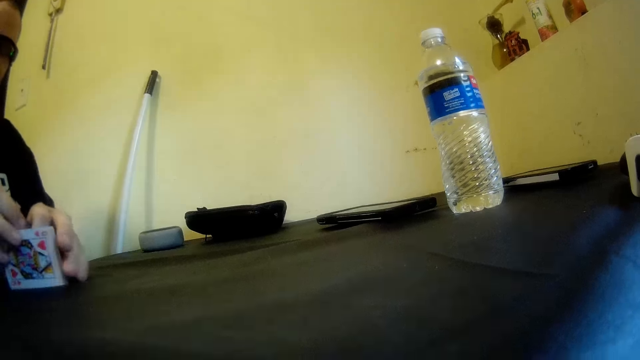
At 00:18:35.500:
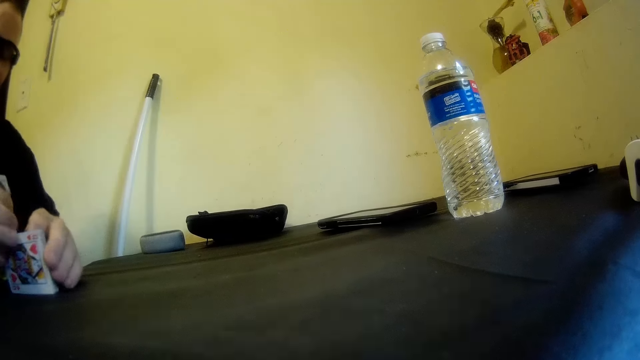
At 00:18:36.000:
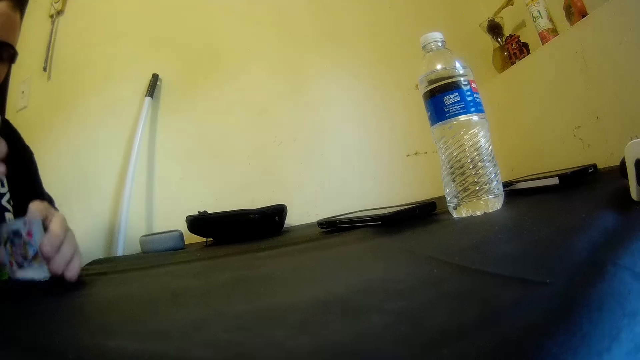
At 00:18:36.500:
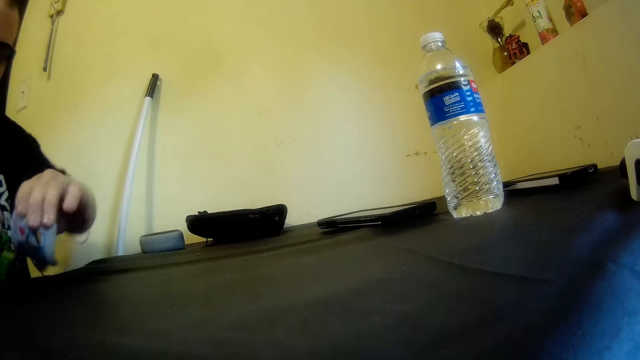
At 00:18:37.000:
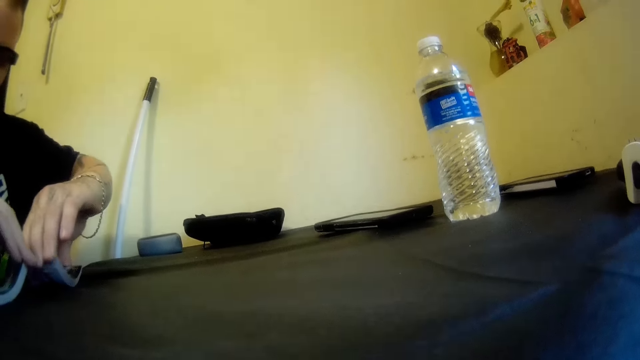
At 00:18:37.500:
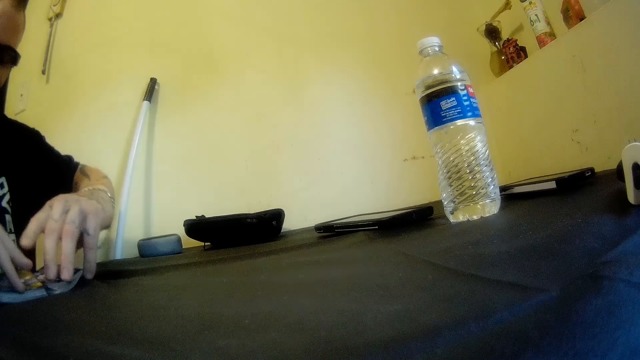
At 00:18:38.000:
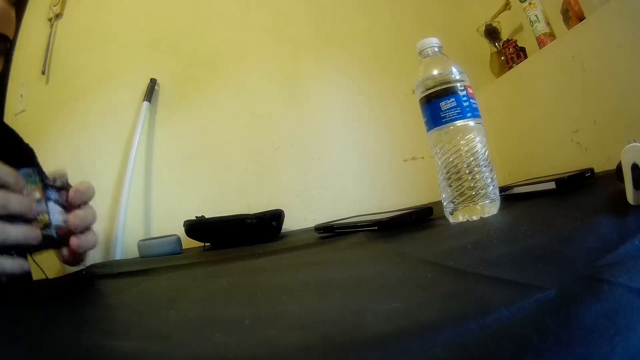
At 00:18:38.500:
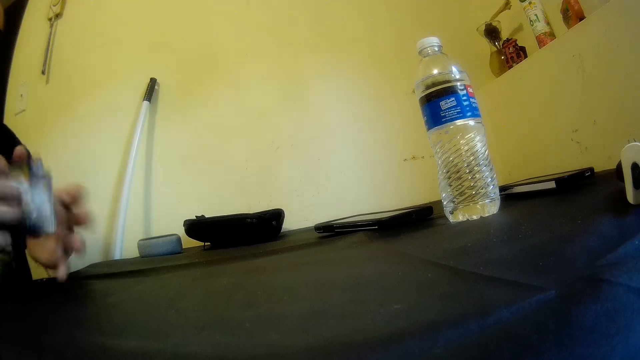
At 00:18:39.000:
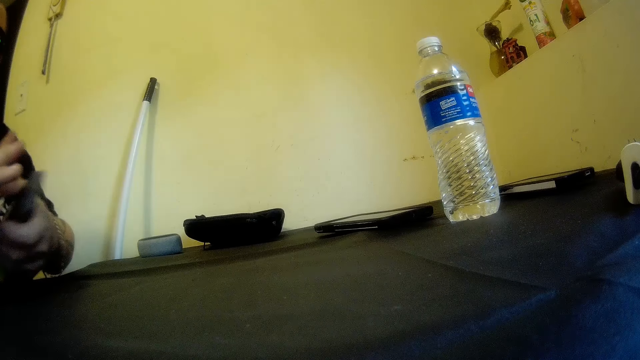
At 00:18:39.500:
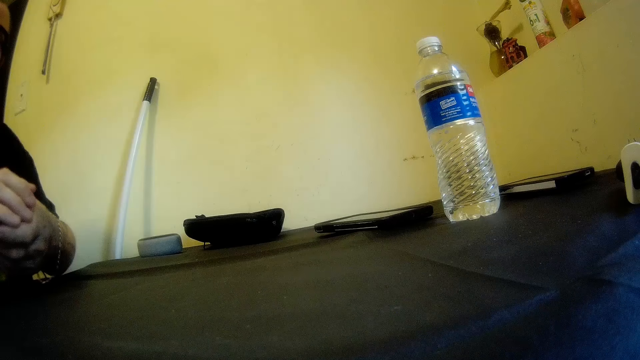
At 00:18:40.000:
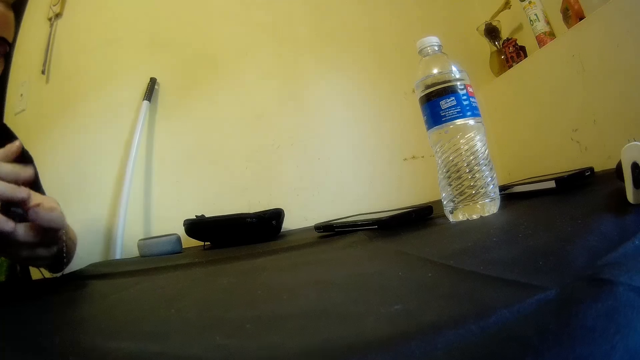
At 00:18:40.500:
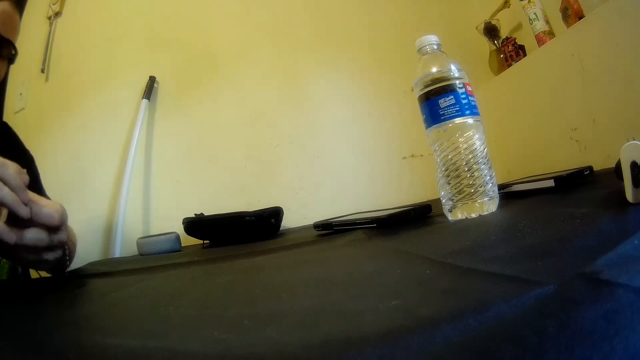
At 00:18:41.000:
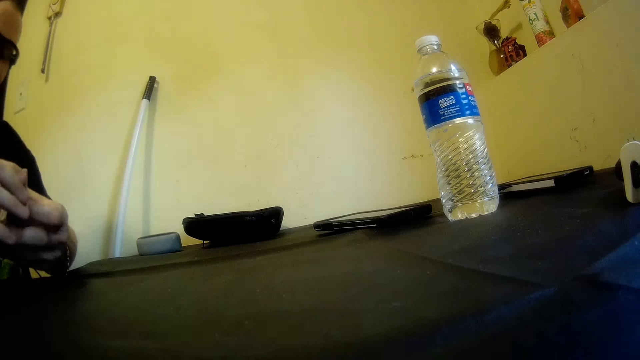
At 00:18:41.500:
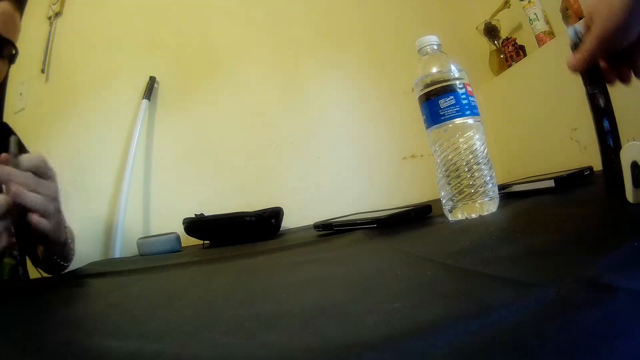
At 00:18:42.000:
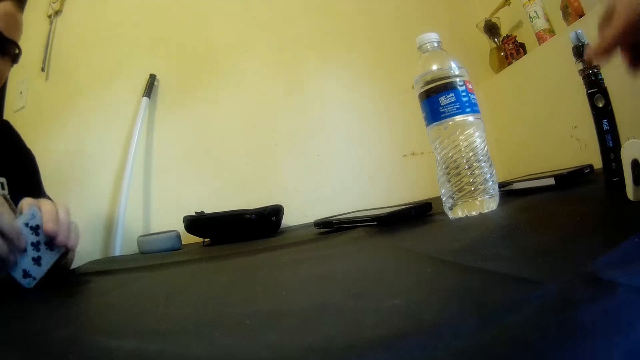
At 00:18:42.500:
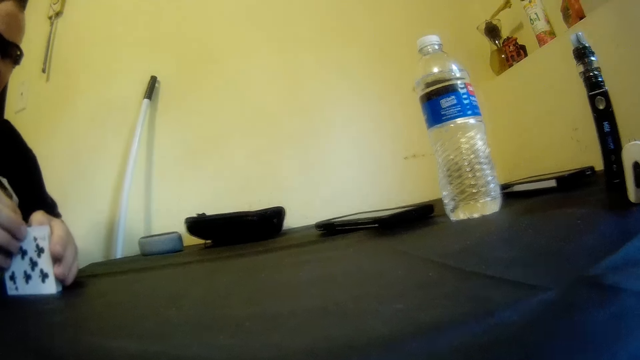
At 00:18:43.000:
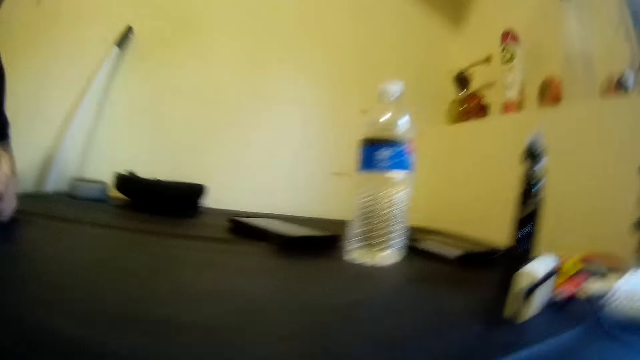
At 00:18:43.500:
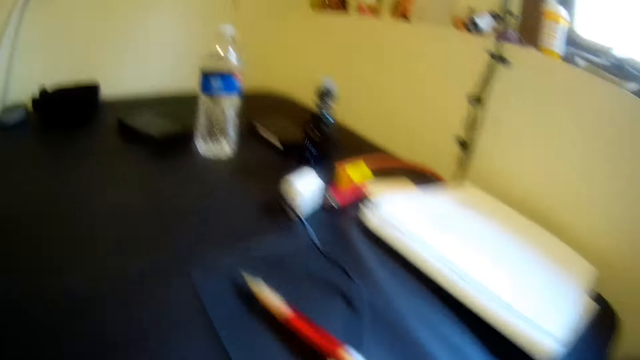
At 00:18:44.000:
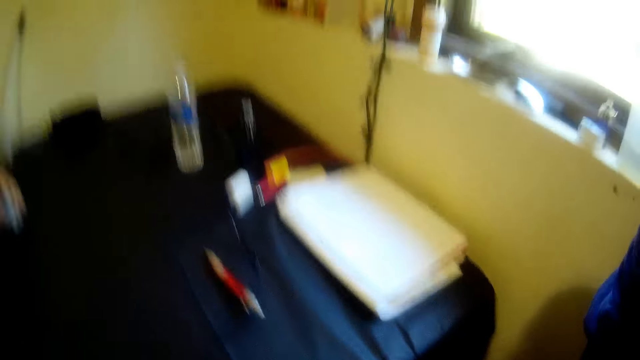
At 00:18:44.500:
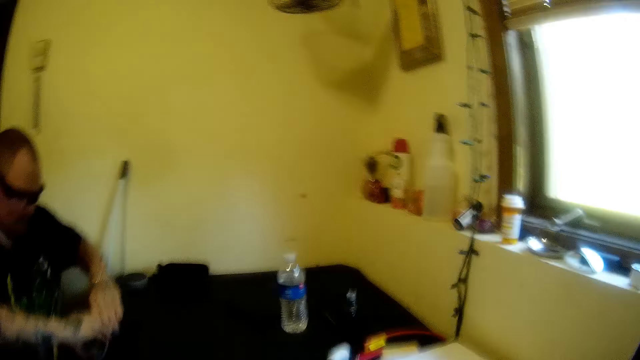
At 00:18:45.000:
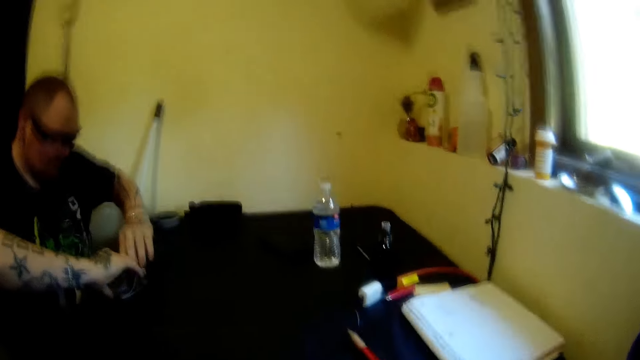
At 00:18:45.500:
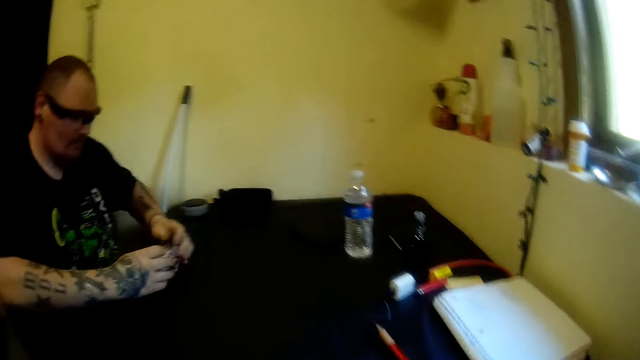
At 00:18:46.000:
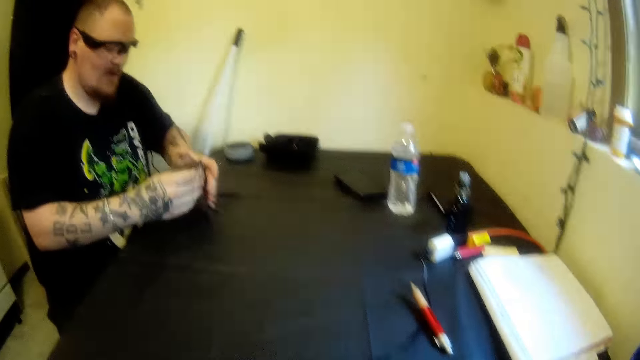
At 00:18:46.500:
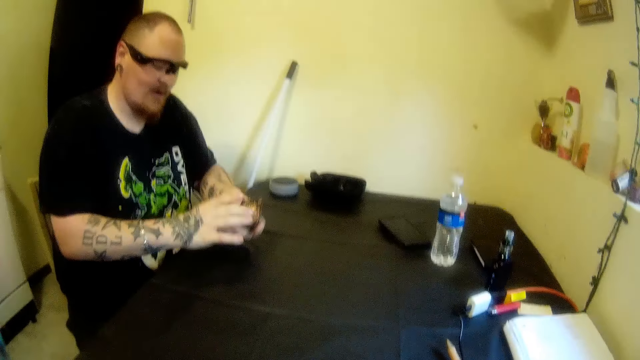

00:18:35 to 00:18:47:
A man drops the cigarette.

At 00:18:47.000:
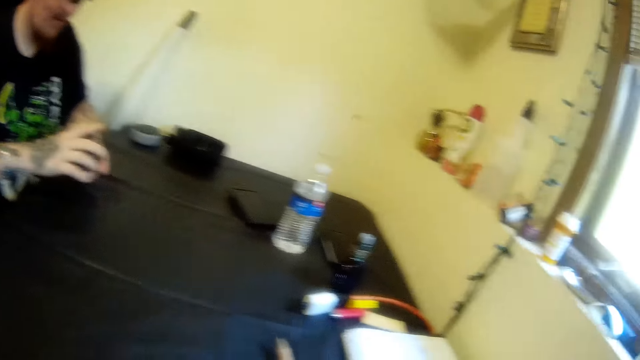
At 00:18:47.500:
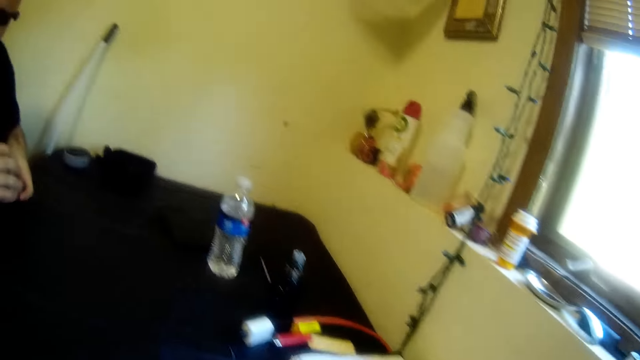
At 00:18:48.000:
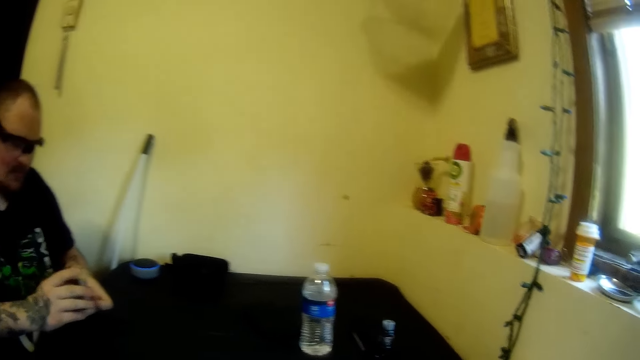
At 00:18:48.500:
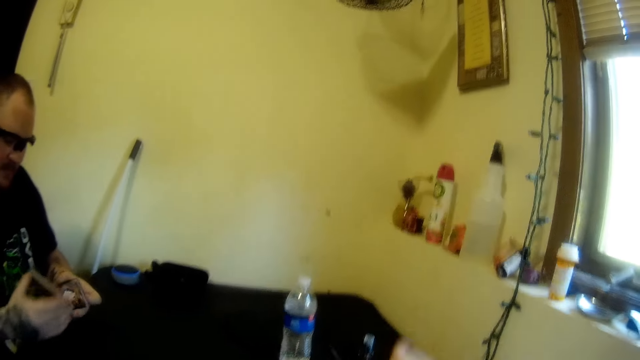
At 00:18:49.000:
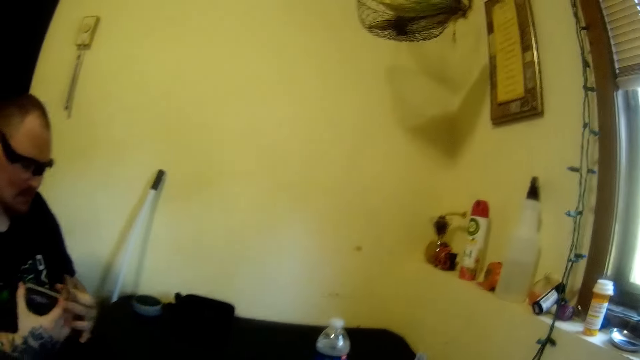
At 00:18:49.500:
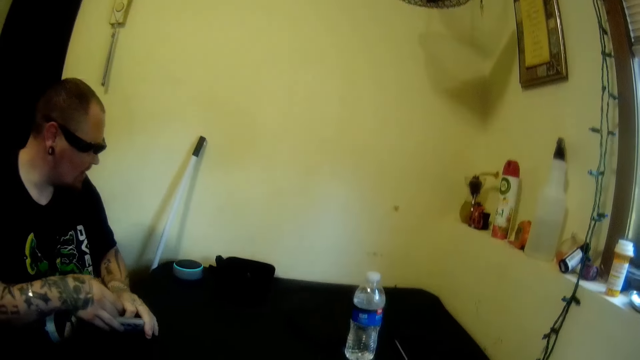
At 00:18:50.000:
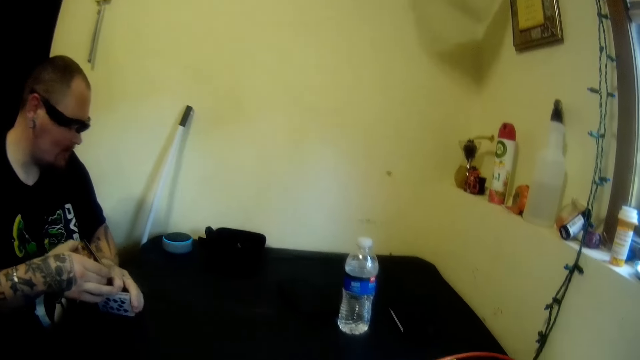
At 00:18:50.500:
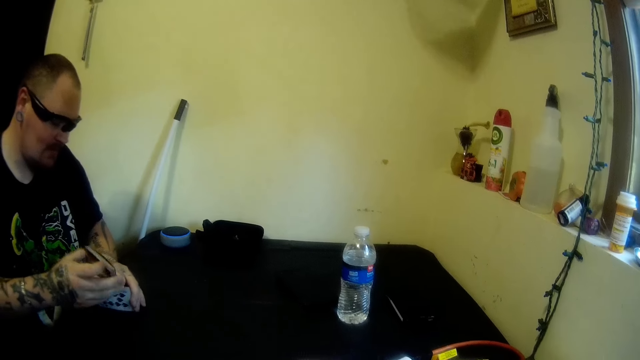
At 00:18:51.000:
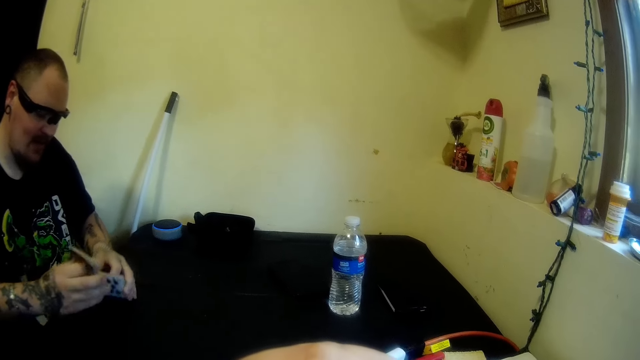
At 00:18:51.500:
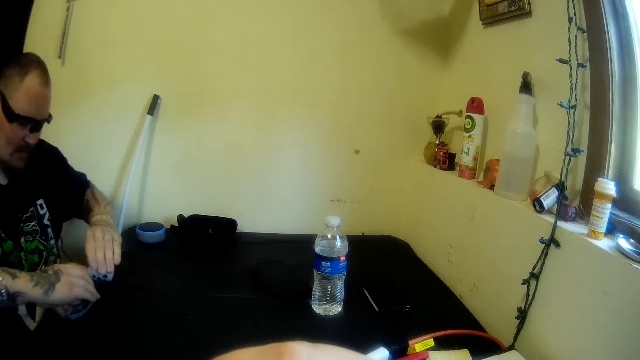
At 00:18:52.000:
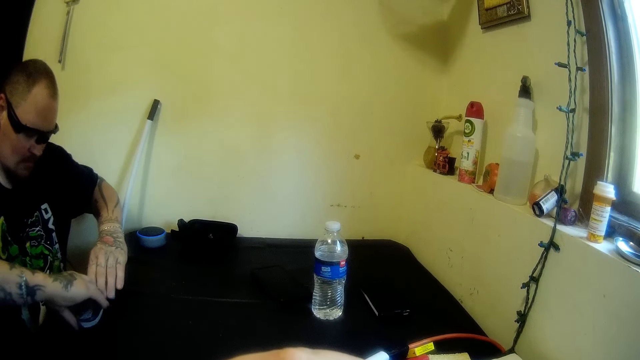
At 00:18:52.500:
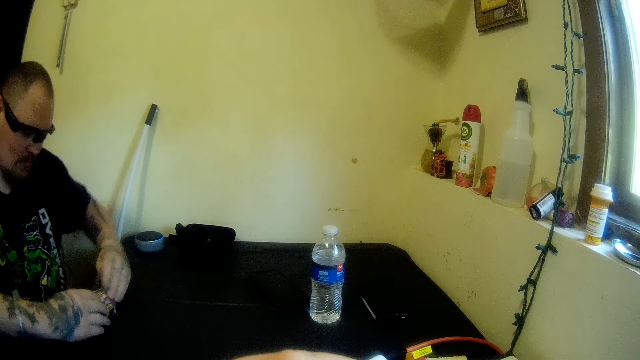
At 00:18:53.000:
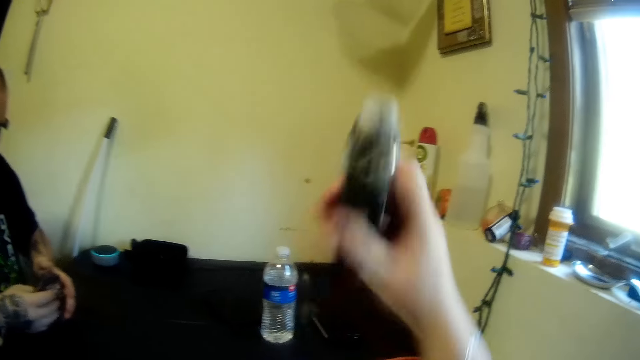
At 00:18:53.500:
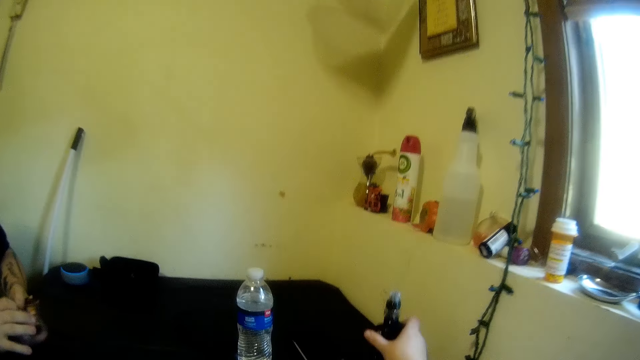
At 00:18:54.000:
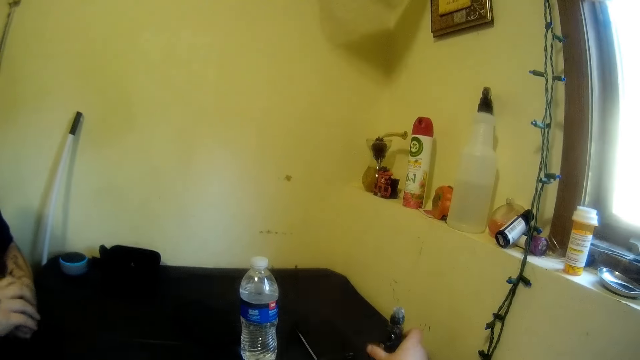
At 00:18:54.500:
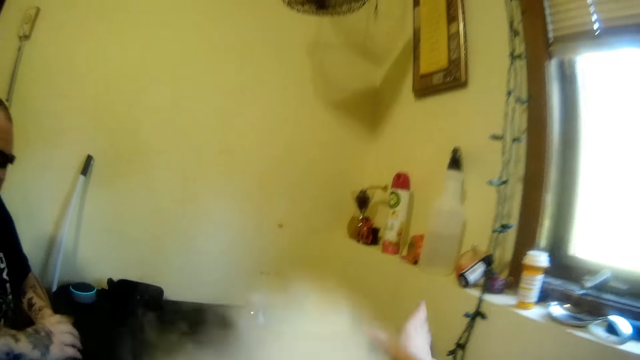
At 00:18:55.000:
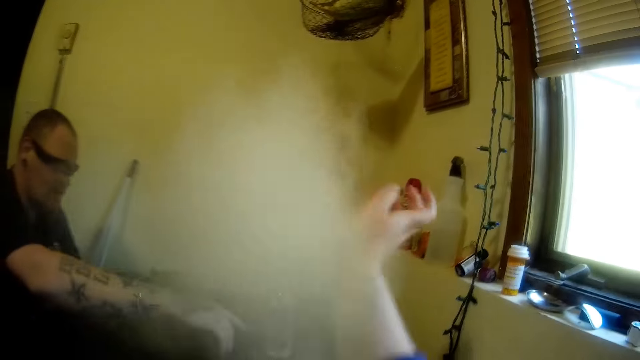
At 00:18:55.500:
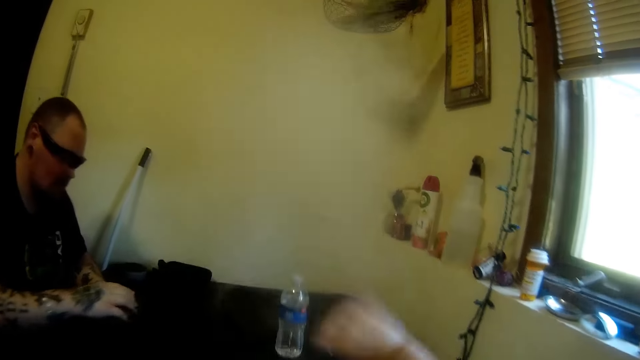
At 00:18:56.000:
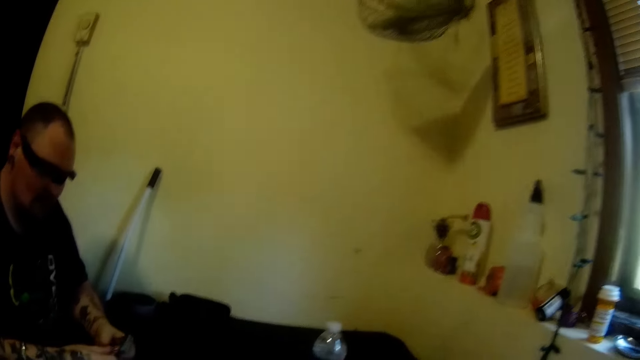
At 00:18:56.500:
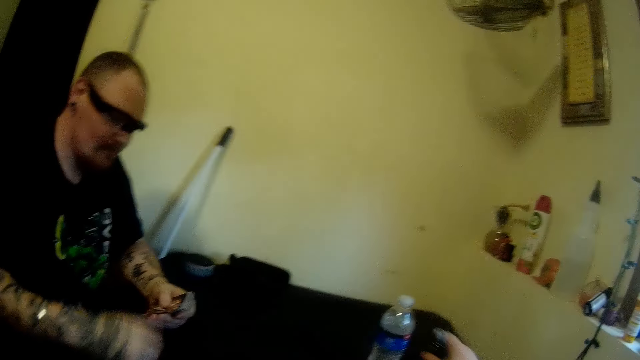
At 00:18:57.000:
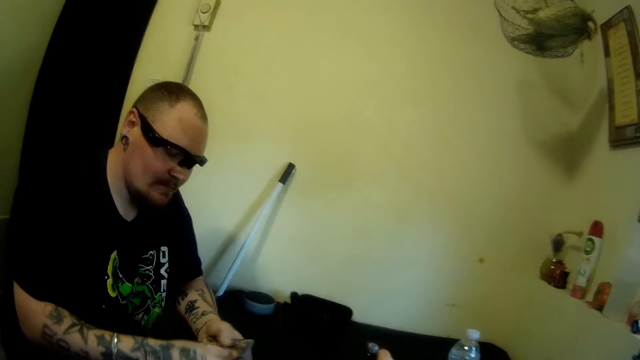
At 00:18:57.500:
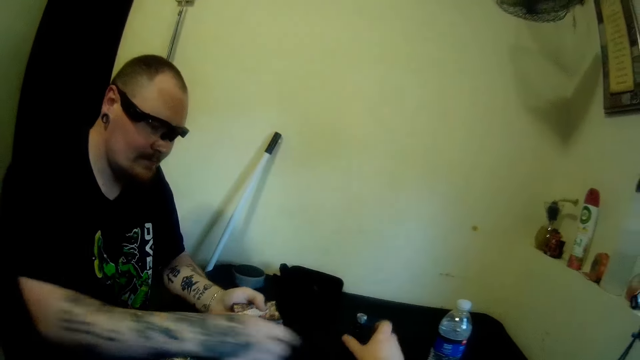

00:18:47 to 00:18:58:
The camera wearer picks the cigarette. She drops the tobacco on the table with her right hand. She repositions the tobacco on the table with her right hand.
